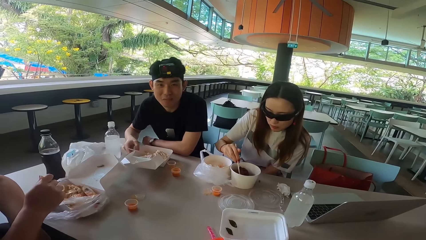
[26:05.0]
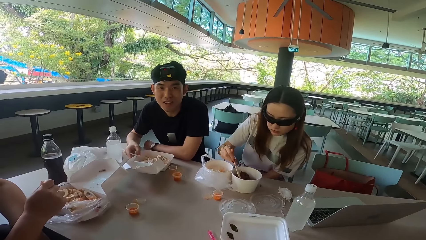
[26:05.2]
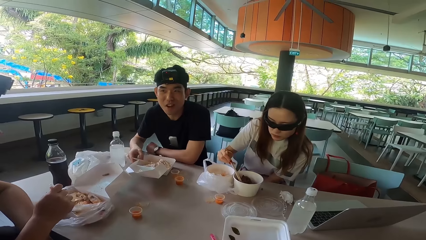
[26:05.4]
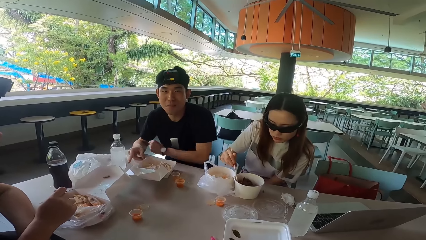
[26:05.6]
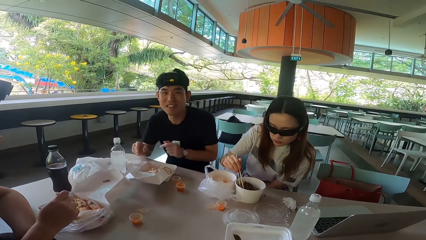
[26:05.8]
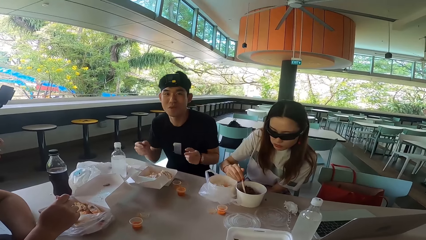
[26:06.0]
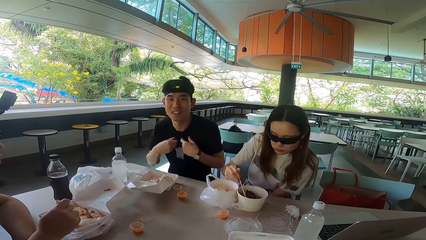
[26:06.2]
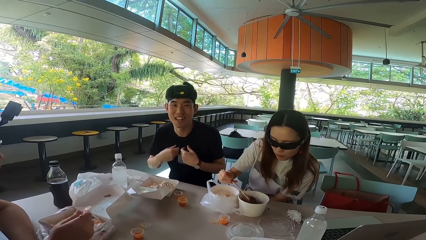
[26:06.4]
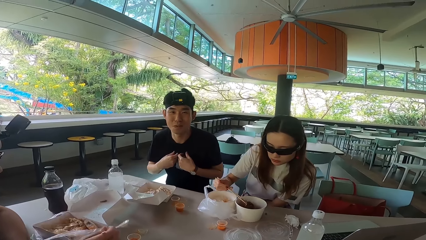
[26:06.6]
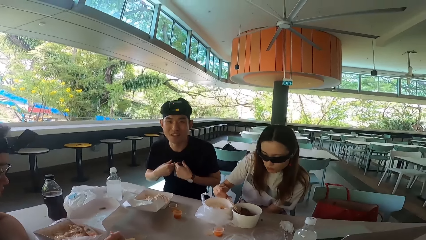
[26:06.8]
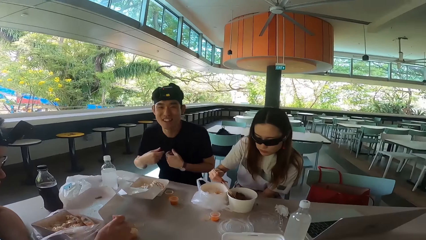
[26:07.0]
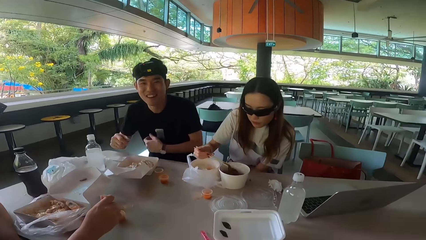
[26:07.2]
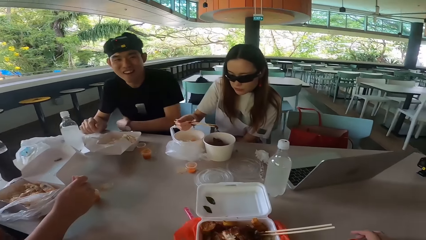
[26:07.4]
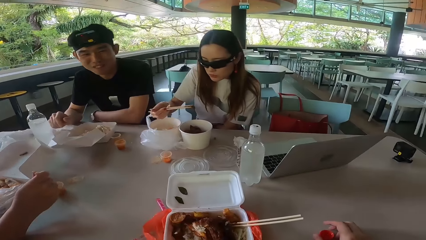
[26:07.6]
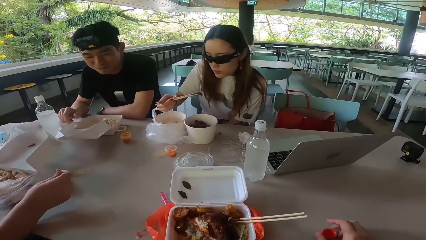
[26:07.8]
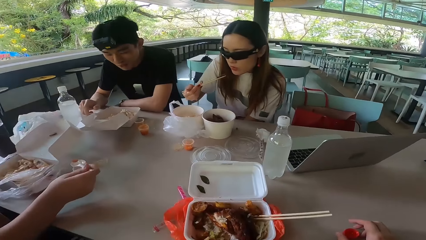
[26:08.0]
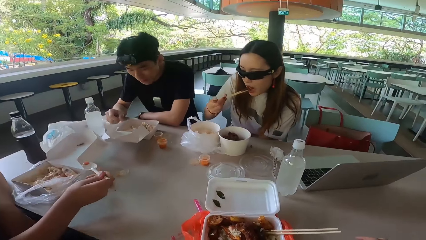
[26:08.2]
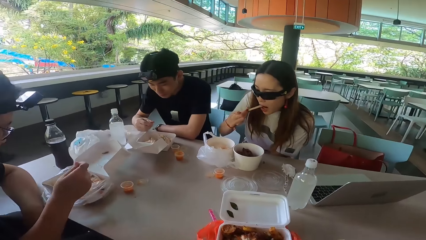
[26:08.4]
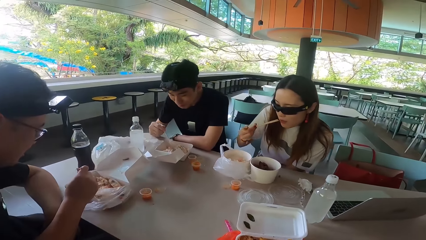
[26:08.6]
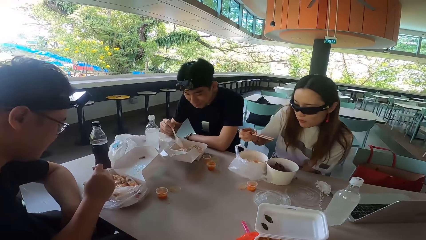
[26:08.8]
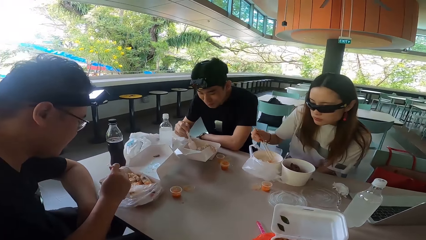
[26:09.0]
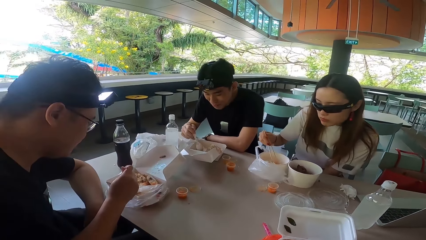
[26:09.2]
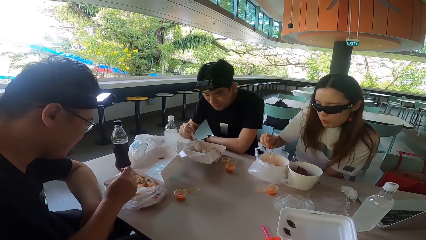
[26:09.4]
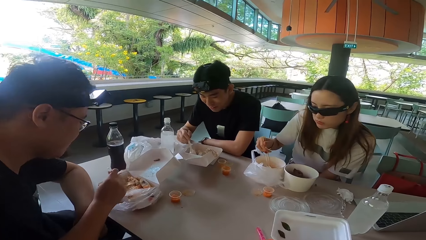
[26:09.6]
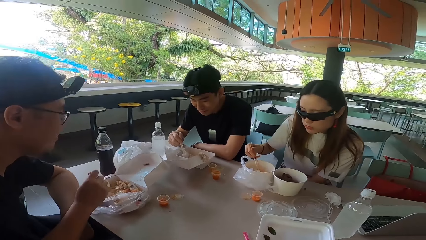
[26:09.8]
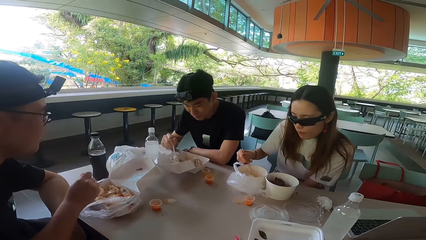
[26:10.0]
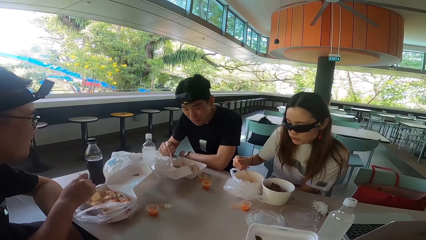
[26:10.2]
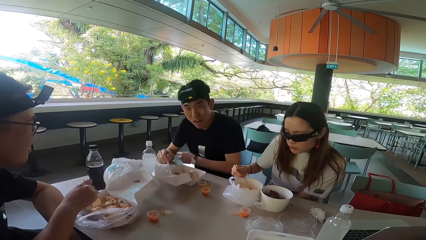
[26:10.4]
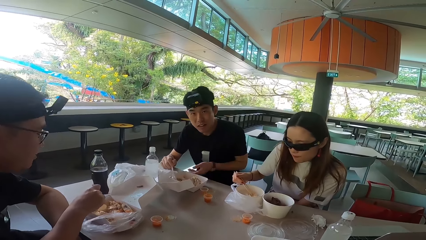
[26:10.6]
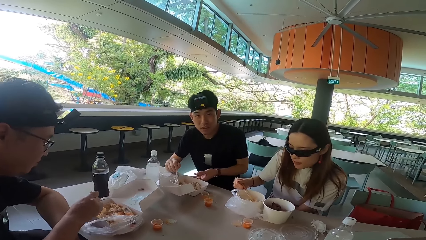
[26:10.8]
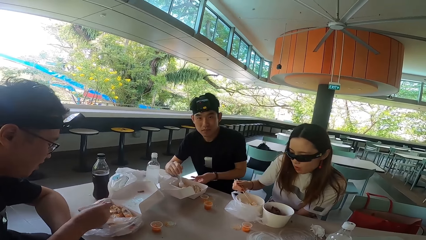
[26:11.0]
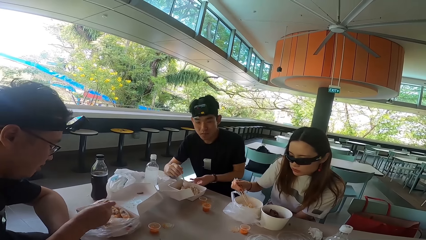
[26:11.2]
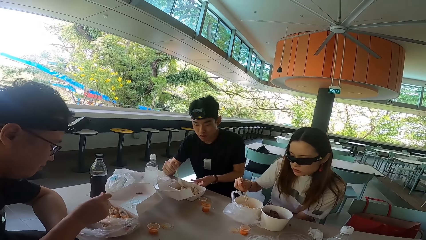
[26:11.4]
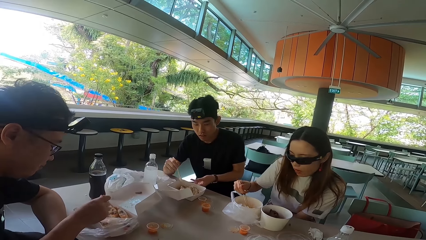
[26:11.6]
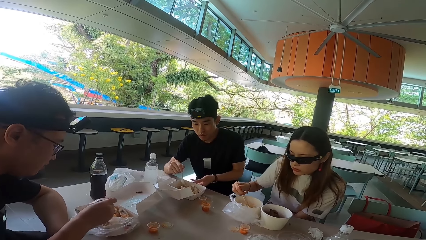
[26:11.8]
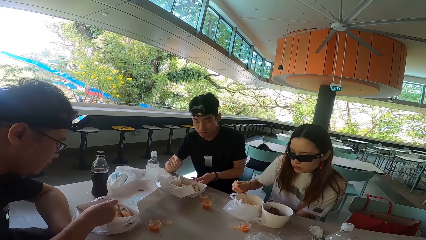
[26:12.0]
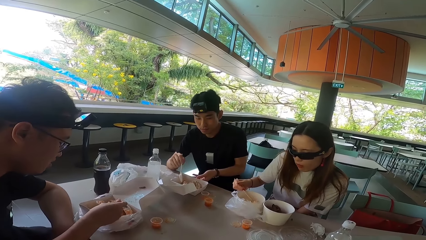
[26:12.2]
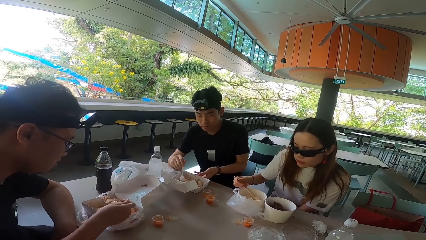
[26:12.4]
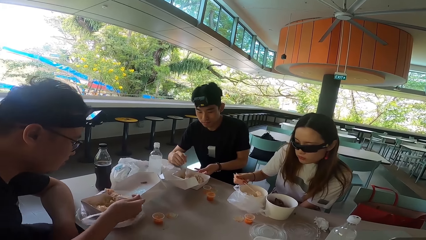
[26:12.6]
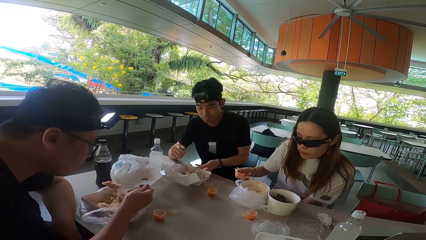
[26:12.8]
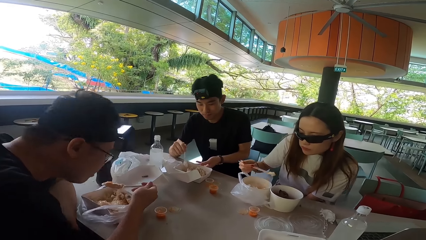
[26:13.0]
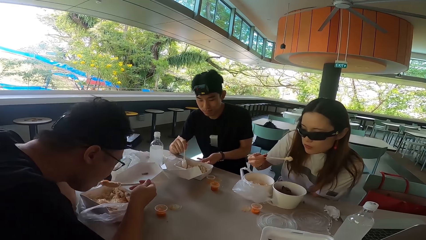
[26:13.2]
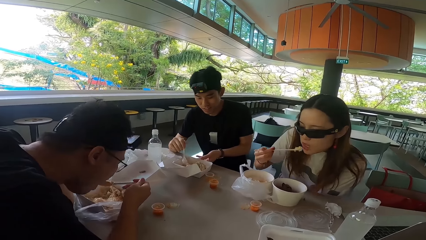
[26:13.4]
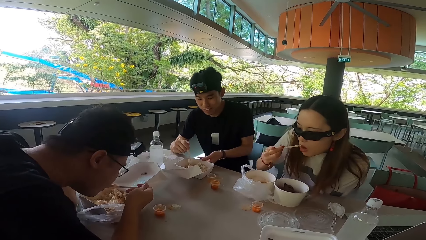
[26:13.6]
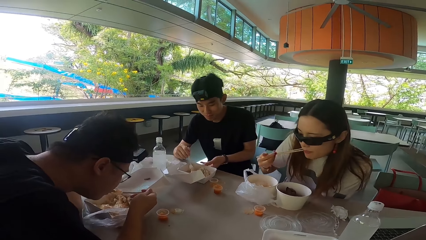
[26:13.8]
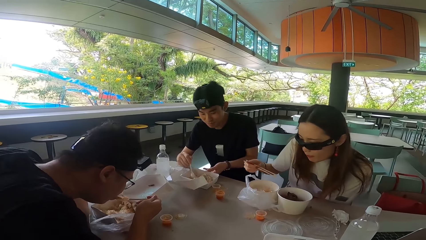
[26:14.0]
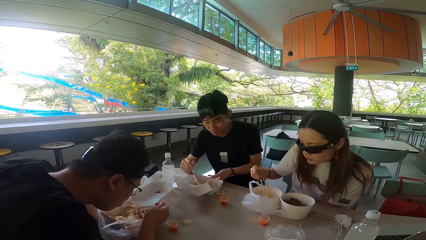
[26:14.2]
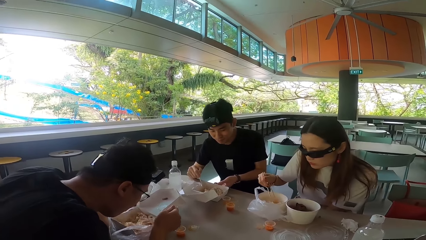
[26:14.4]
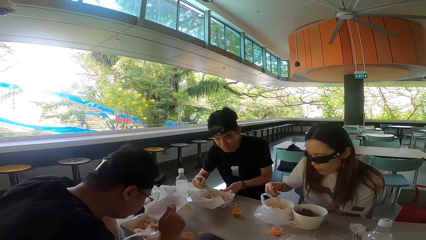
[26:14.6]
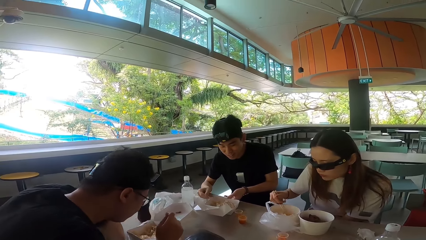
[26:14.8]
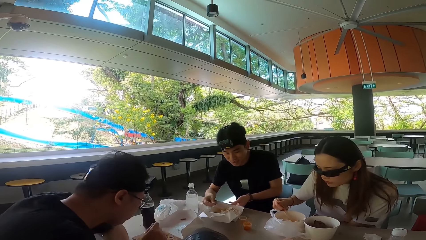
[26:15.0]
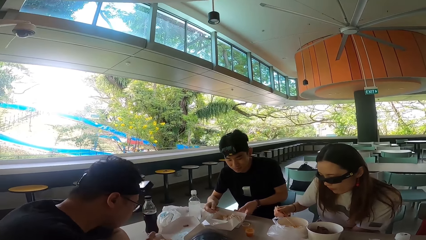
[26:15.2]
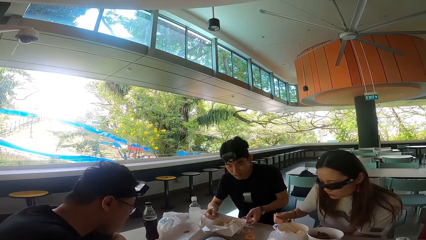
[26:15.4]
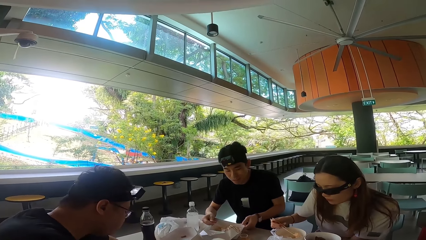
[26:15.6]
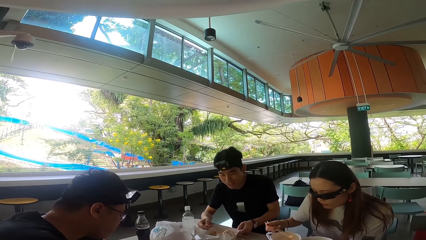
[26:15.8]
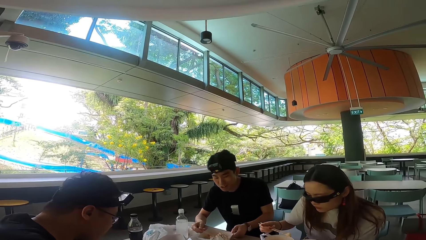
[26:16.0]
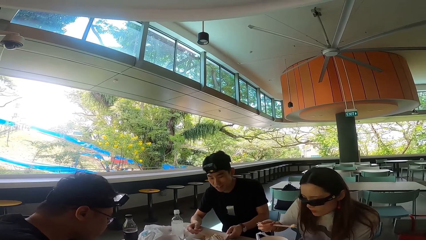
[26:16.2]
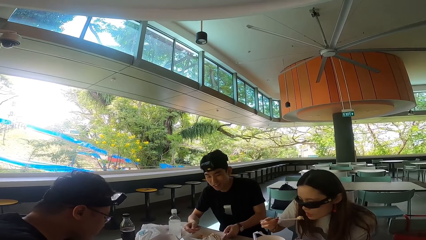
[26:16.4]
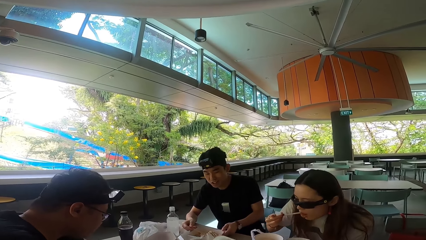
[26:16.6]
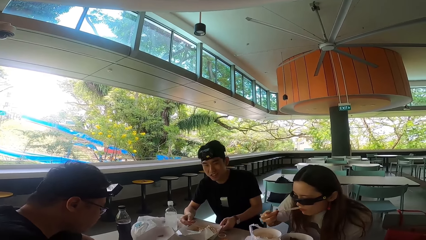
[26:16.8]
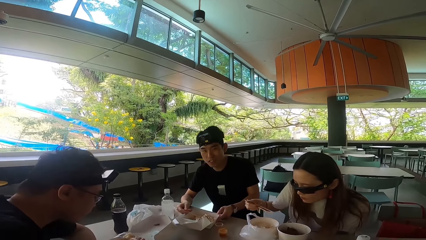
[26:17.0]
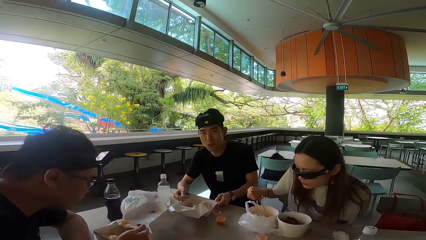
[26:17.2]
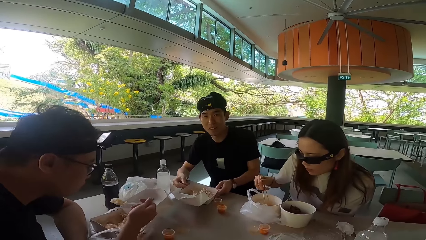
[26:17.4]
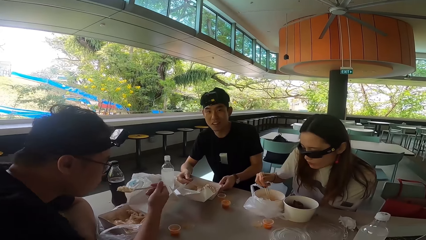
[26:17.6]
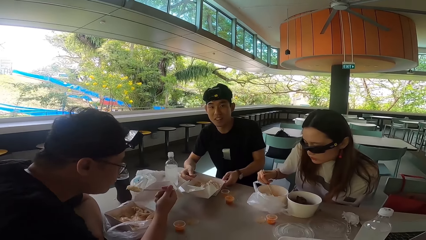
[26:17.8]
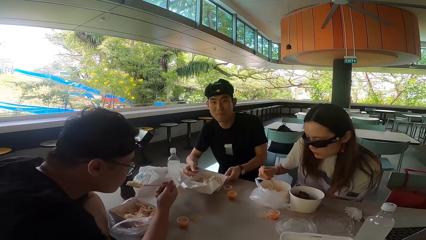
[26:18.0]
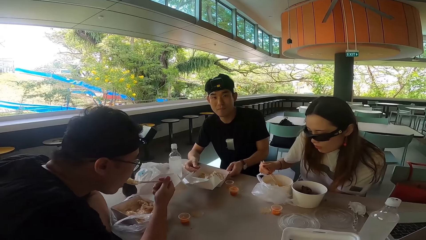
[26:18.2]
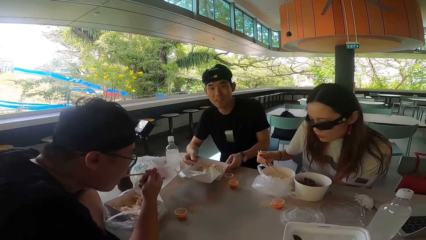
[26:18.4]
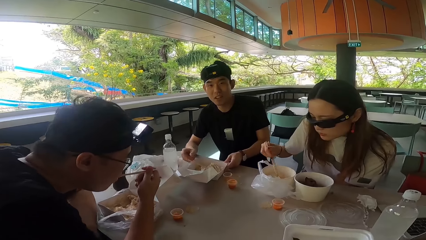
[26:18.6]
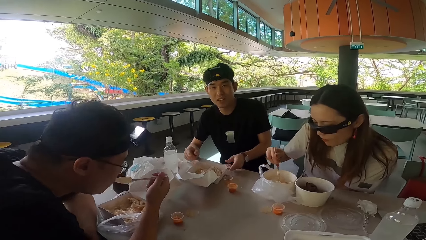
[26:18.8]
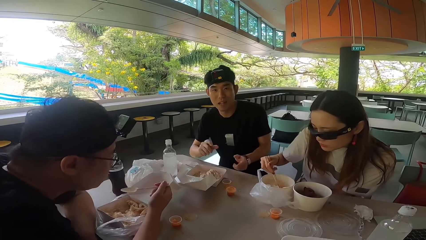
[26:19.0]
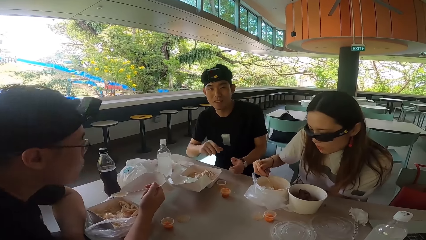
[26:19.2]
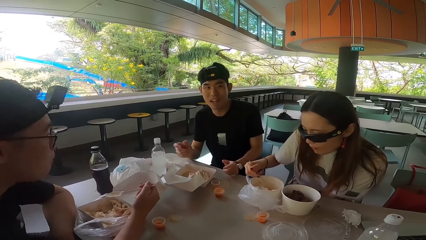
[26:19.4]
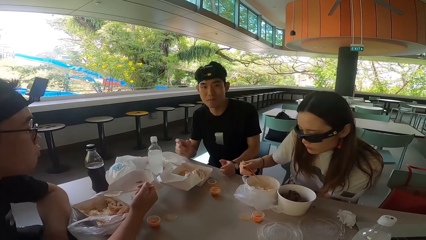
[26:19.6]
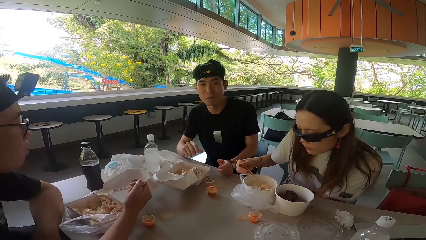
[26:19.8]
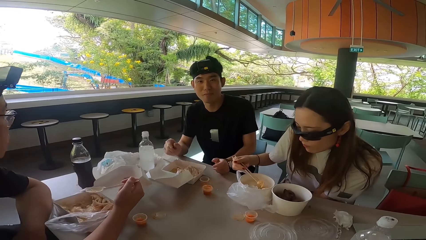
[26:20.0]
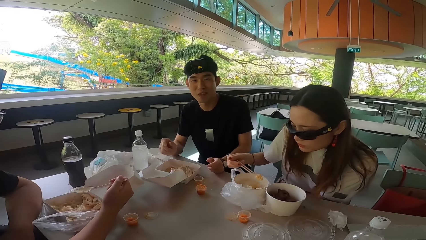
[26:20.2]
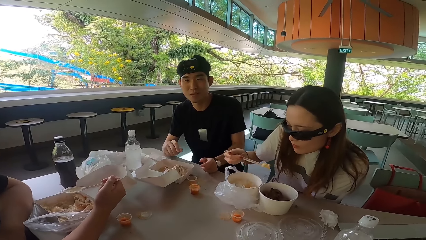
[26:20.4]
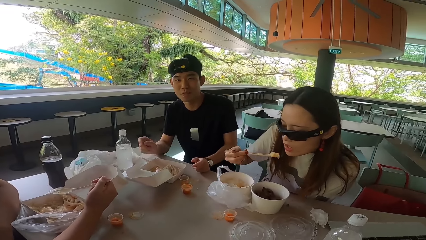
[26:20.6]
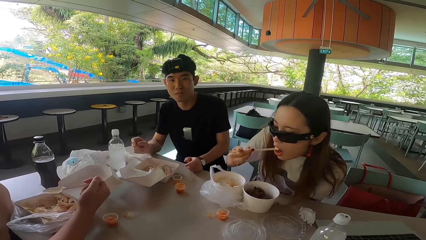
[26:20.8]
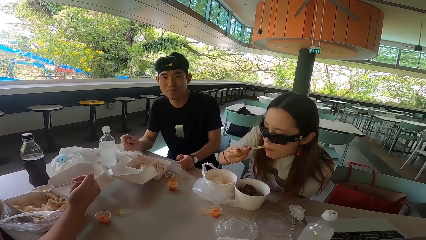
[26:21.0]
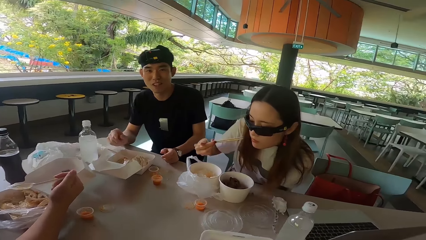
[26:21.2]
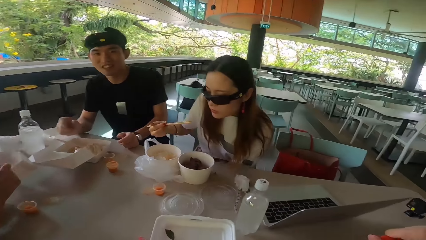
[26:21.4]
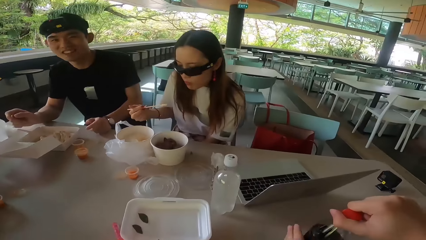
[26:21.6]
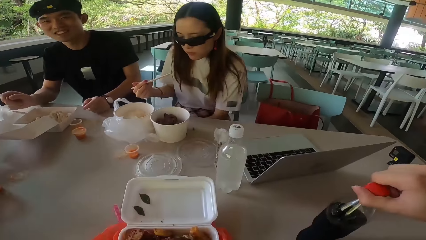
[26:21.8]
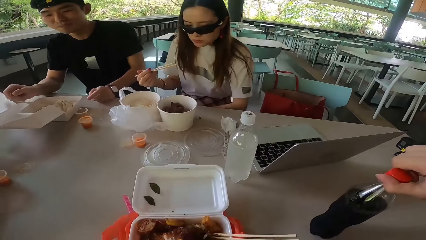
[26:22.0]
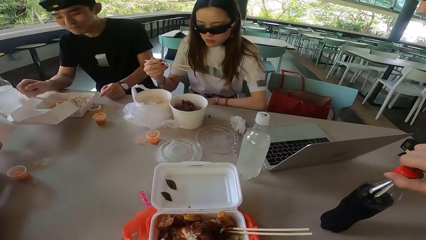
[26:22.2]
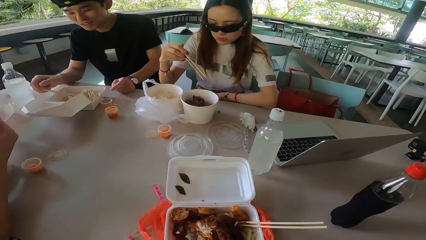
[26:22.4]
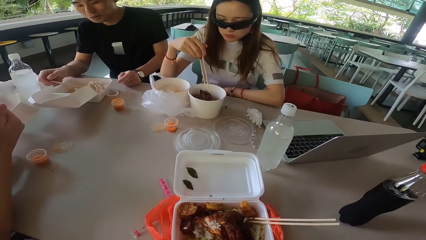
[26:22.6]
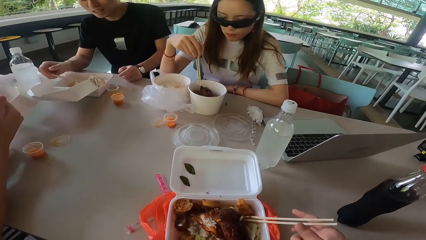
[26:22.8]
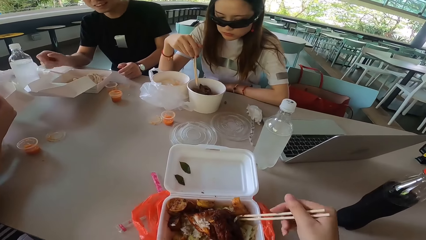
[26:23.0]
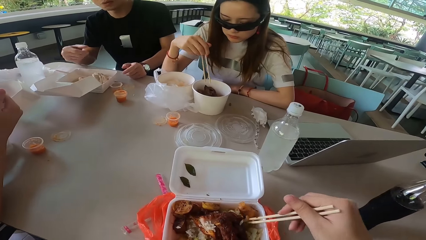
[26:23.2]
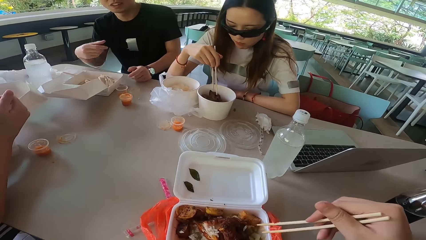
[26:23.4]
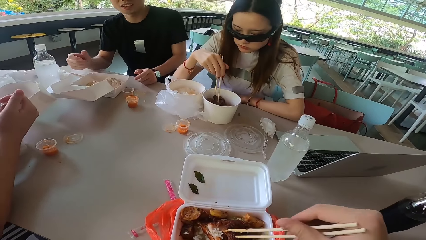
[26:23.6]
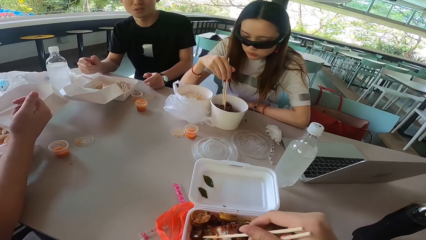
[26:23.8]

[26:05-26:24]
A man talks to the camera wearer, a woman and another man. The woman eats something. The first man gestures his hands, raises both hands and rests the hands on the table. The other man picks up sauce with a spoon and puts the sauce in the food. The first man picks up a spoon. The other man mixes the sauce in something. The woman picks up rice with chopsticks. The first man mixes something, touches the food box, raises a hand and scoops food with the spoon. The woman picks up something. The other man eats something. The woman eats the rice, picks up rice with chopsticks. The first man moves a hand and touches the food box. The woman eats the rice. The other man eats the rice. The first man gestures his hand. The woman picks up rice with chopsticks. The first man moves his hand away from the spoon, sways hands and rests one hand on the table. The woman eats the rice. The camera wearer holds a bottle. The woman moves something. The camera wearer pulls his hand off the bottle. The first man holds the spoon. The camera wearer picks up chopsticks. The first man moves his hand away from the spoon. The camera wearer picks up meat with chopsticks.
